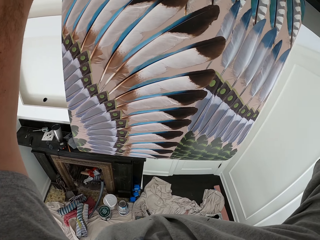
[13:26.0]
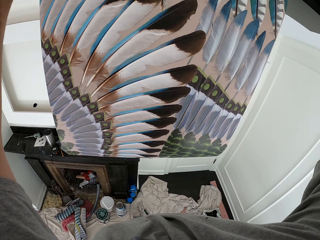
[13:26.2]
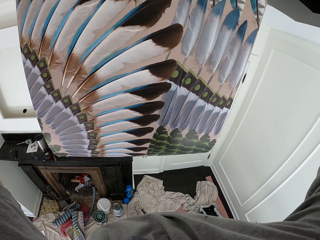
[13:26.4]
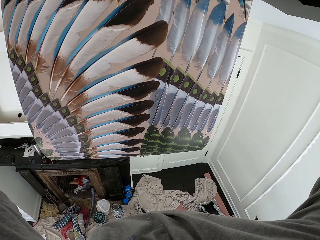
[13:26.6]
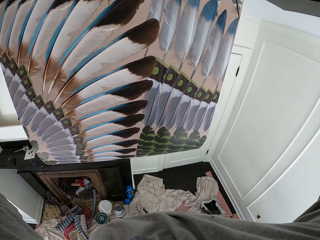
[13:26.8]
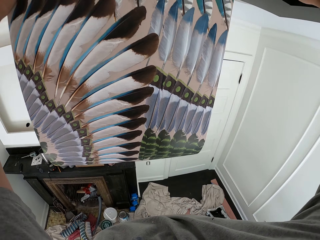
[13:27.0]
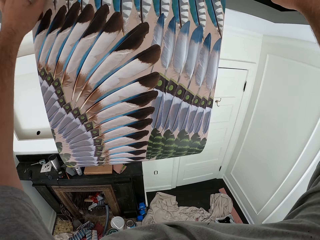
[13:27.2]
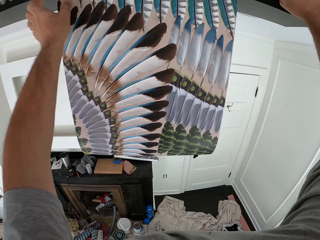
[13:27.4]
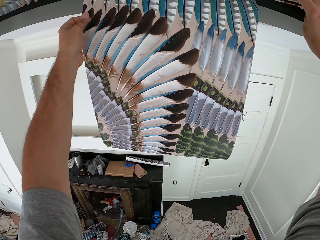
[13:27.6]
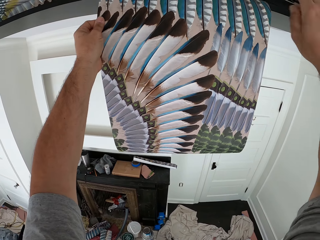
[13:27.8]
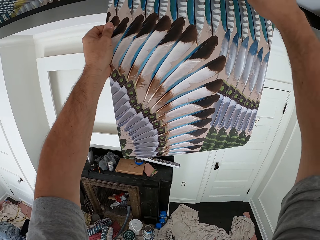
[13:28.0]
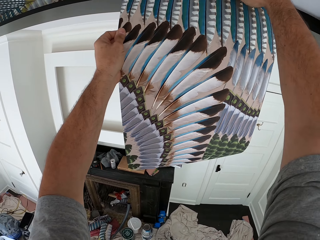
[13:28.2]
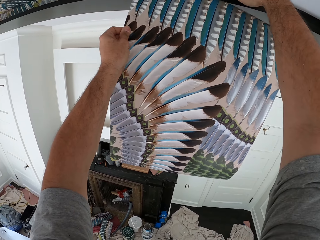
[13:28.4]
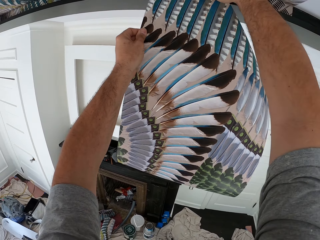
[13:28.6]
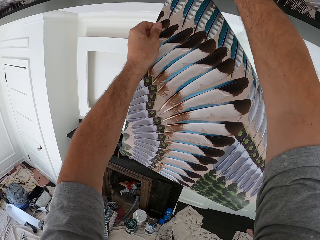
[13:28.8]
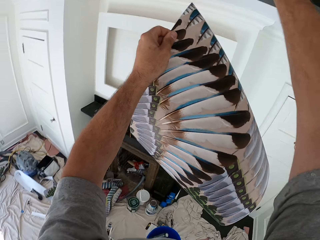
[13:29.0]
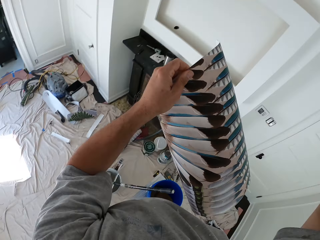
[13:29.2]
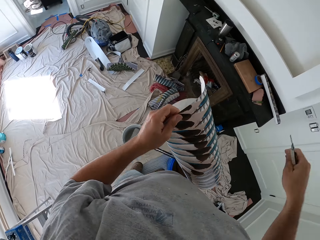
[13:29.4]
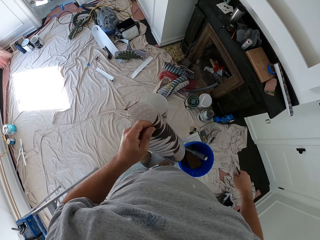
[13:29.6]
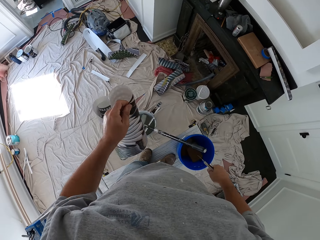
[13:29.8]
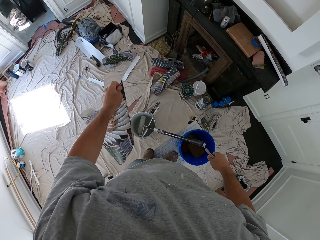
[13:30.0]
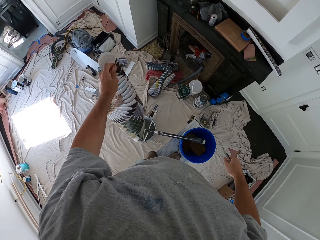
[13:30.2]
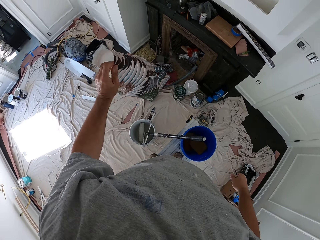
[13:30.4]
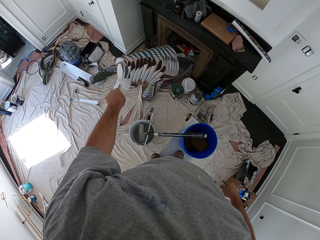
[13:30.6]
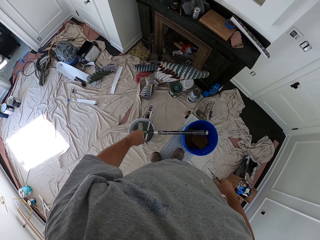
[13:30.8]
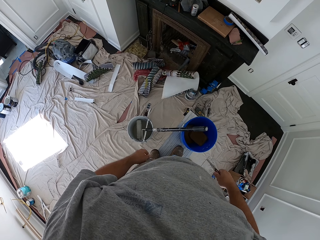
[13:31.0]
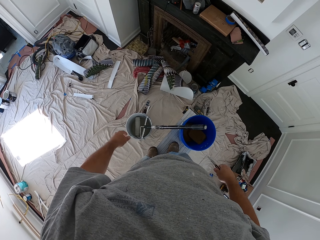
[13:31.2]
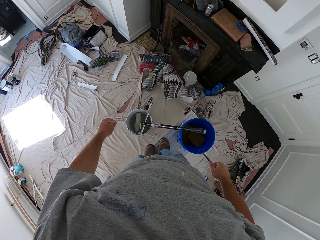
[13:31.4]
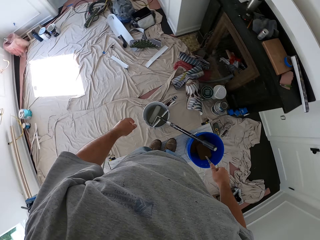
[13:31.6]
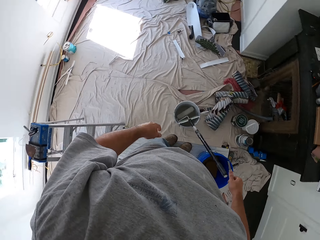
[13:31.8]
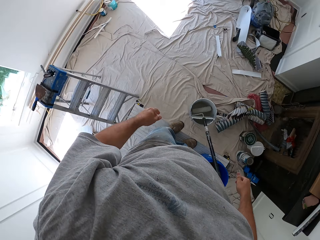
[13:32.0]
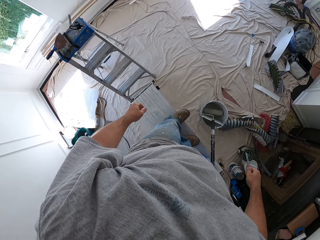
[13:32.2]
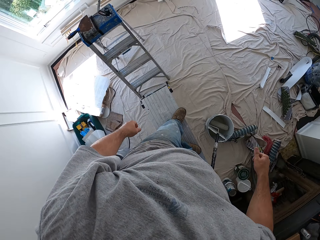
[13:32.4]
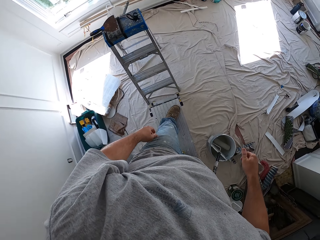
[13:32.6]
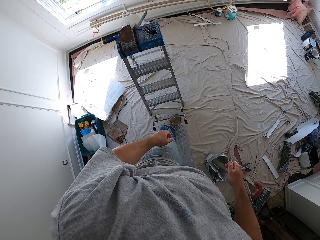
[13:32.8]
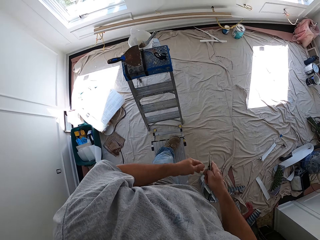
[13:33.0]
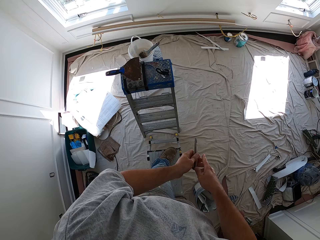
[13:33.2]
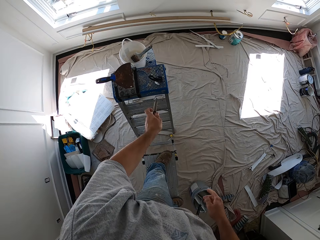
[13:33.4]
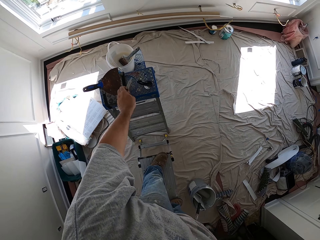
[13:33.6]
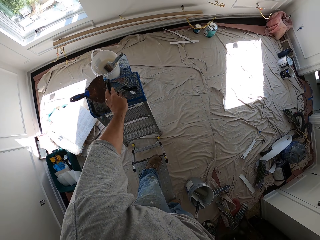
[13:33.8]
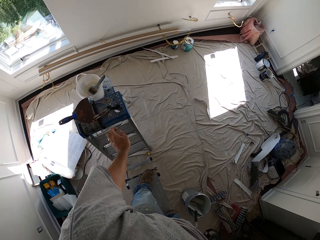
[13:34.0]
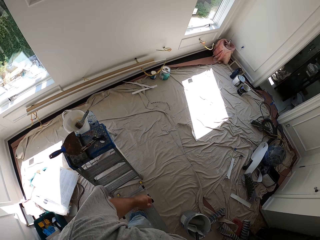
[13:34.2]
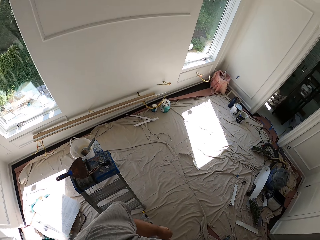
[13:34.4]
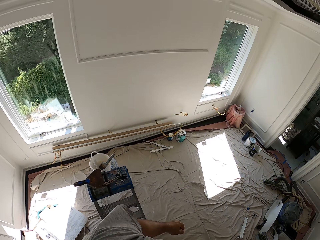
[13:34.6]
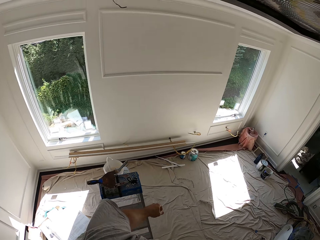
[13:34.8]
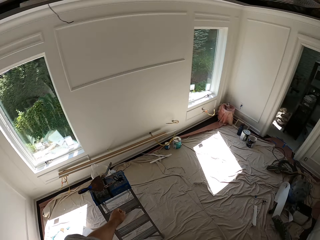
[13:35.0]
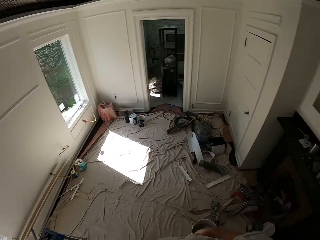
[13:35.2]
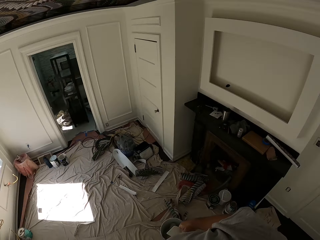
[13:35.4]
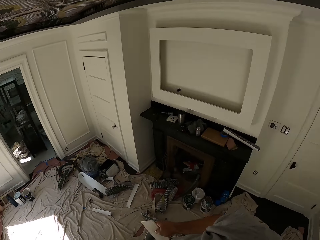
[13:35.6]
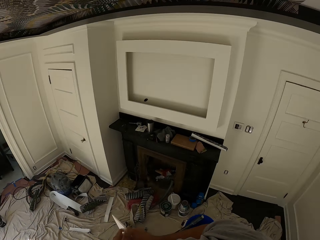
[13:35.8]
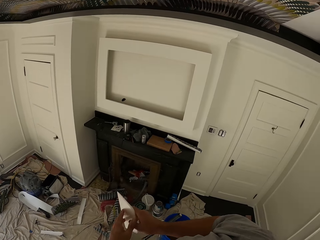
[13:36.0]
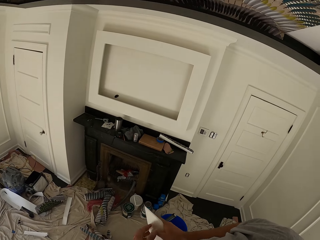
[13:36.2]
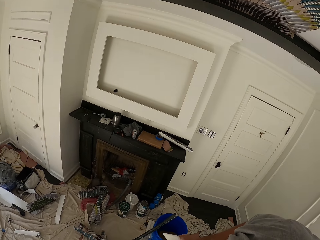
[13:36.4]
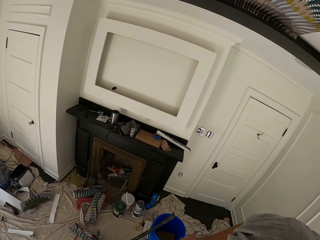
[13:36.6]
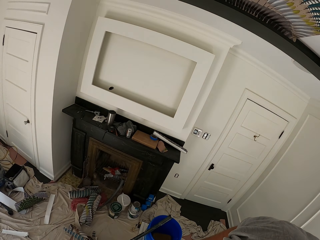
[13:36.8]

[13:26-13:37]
The camera wearer drops the wallpaper on the floor. They put the cutter or knife on the ladder.

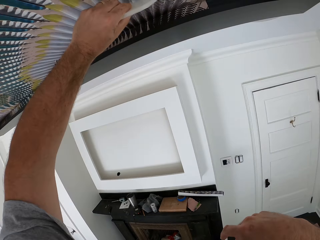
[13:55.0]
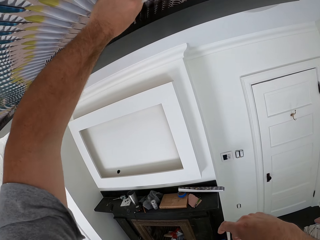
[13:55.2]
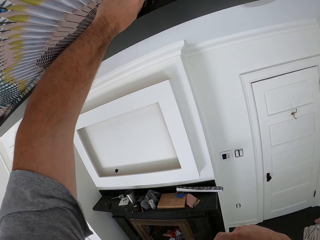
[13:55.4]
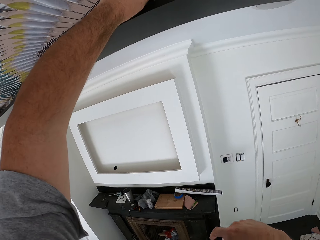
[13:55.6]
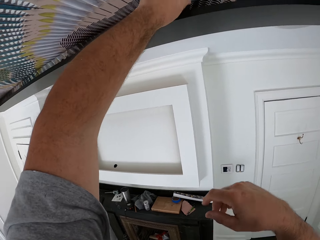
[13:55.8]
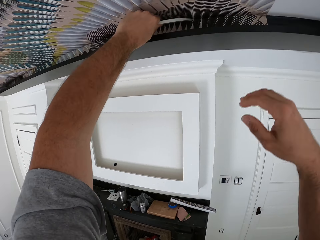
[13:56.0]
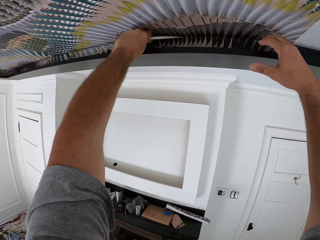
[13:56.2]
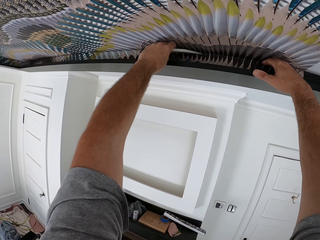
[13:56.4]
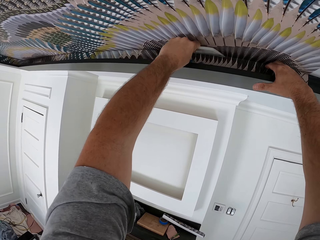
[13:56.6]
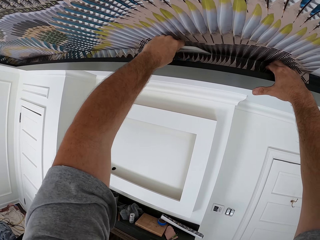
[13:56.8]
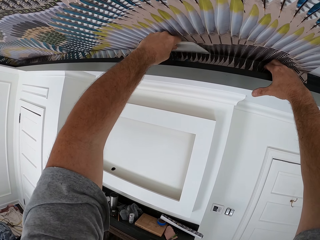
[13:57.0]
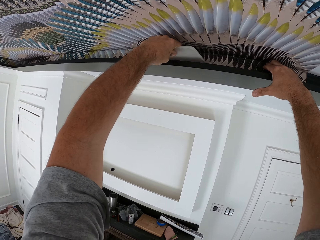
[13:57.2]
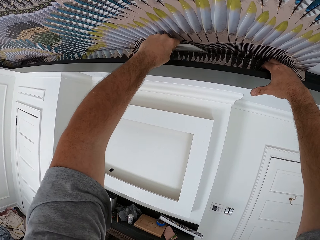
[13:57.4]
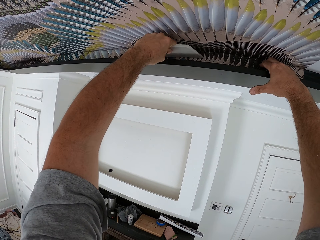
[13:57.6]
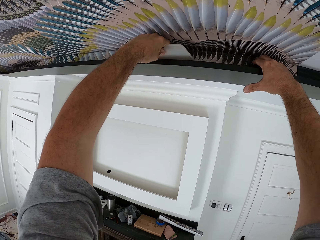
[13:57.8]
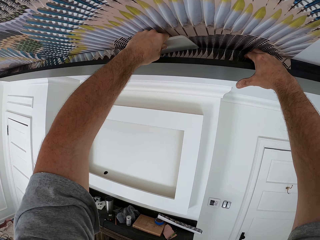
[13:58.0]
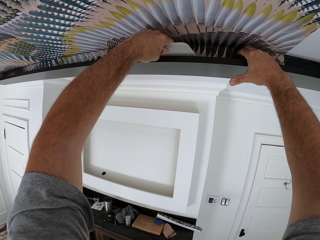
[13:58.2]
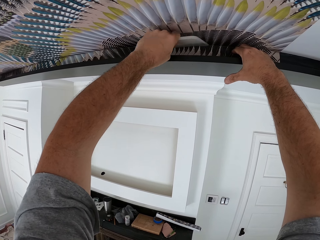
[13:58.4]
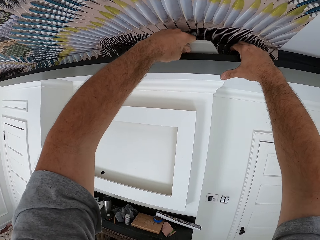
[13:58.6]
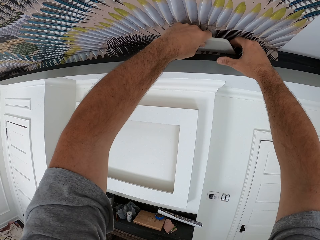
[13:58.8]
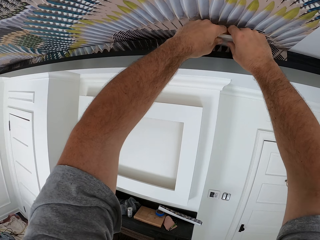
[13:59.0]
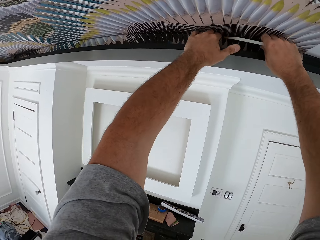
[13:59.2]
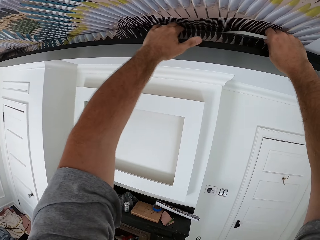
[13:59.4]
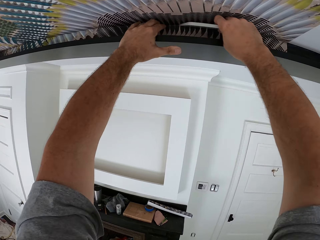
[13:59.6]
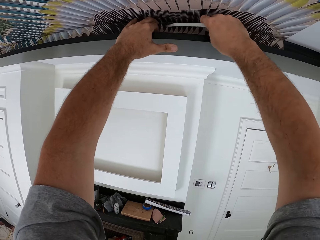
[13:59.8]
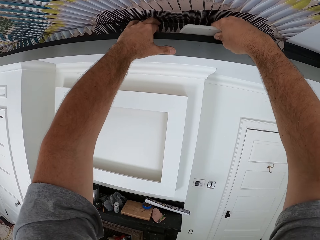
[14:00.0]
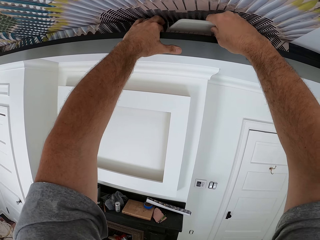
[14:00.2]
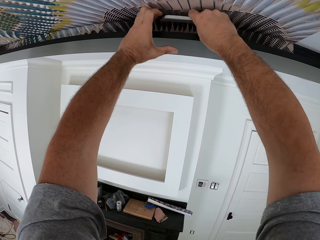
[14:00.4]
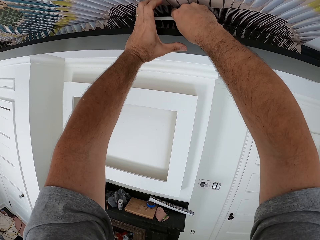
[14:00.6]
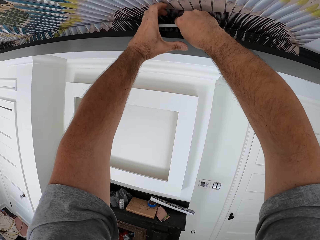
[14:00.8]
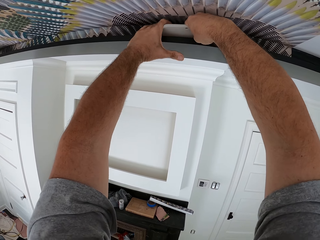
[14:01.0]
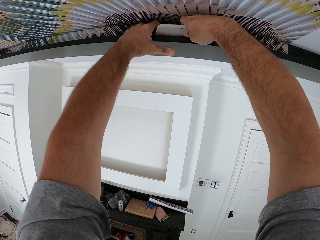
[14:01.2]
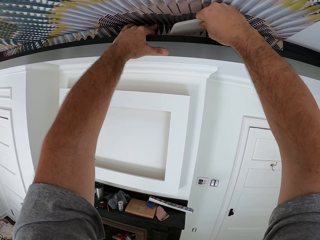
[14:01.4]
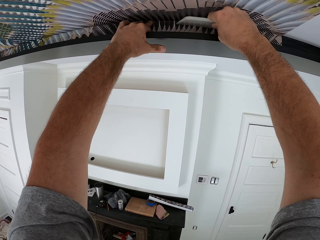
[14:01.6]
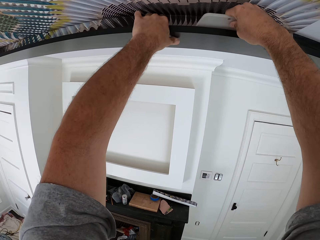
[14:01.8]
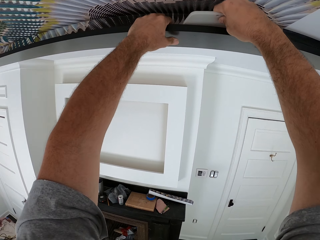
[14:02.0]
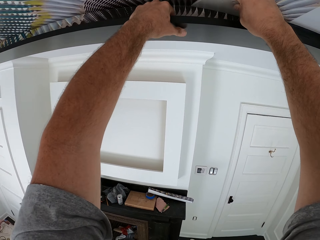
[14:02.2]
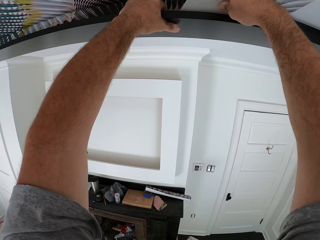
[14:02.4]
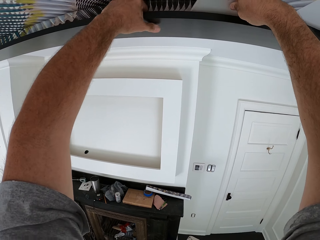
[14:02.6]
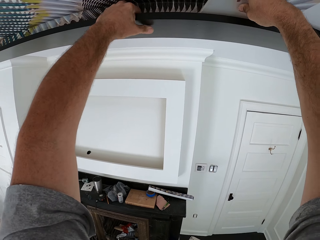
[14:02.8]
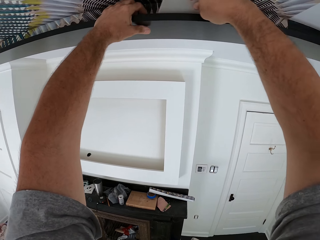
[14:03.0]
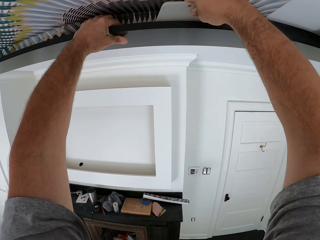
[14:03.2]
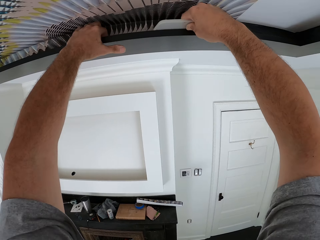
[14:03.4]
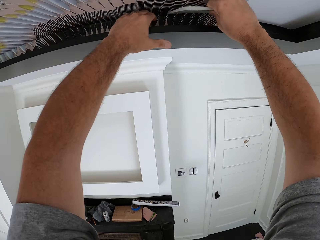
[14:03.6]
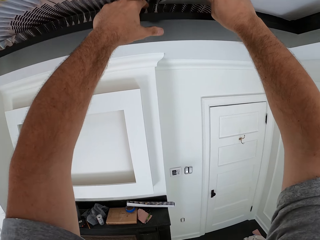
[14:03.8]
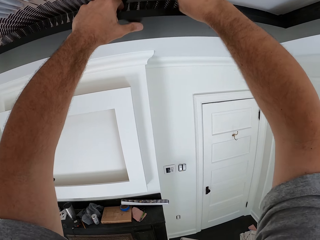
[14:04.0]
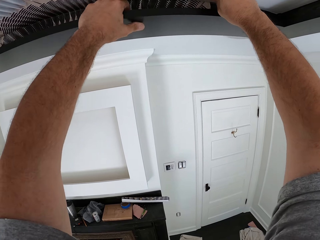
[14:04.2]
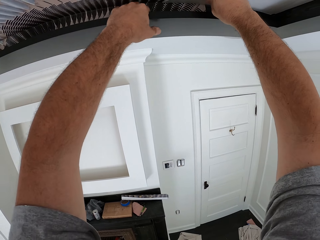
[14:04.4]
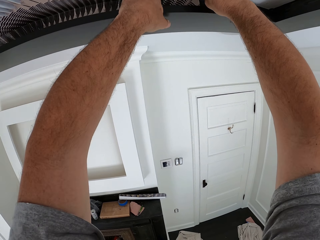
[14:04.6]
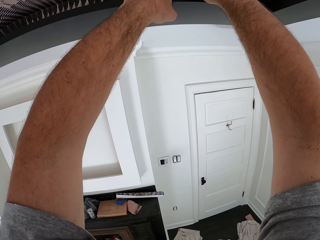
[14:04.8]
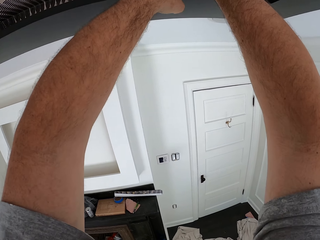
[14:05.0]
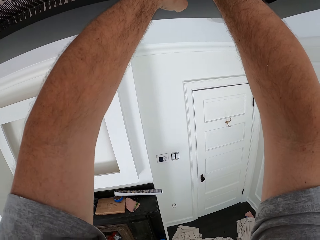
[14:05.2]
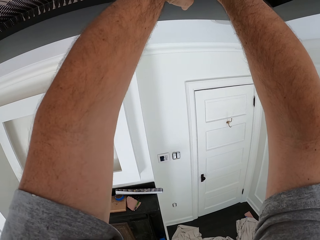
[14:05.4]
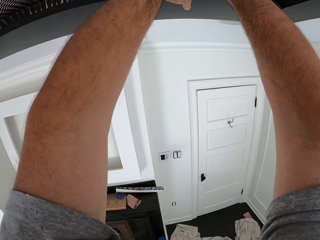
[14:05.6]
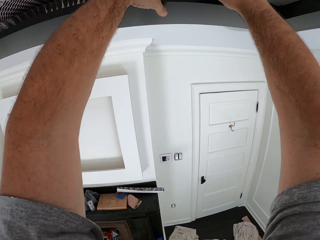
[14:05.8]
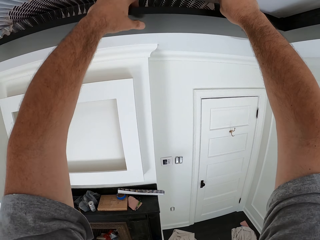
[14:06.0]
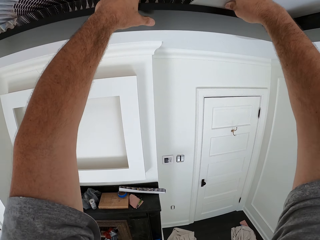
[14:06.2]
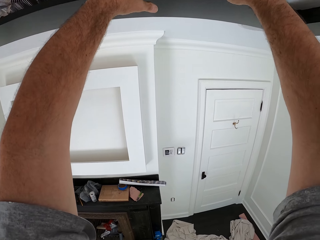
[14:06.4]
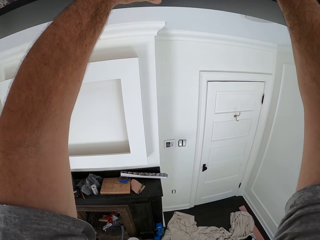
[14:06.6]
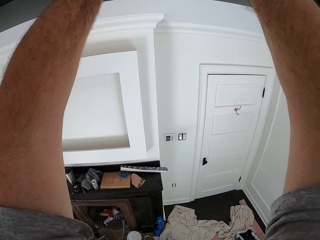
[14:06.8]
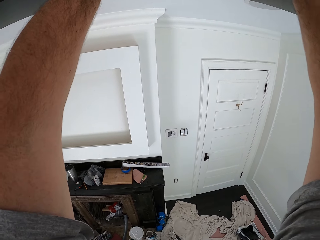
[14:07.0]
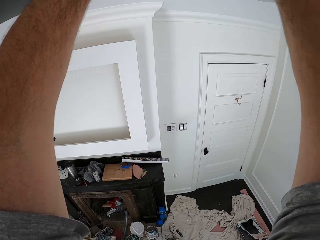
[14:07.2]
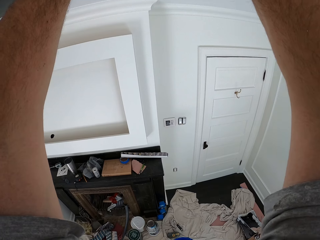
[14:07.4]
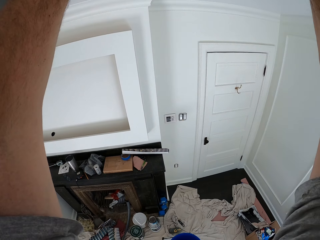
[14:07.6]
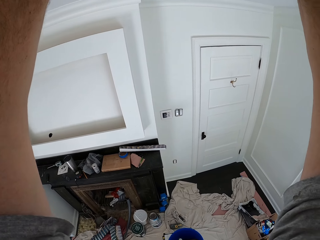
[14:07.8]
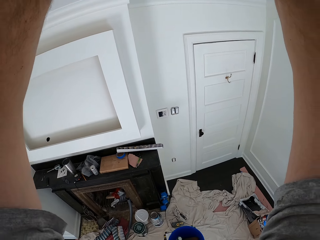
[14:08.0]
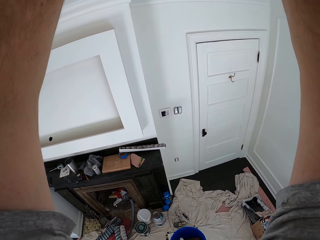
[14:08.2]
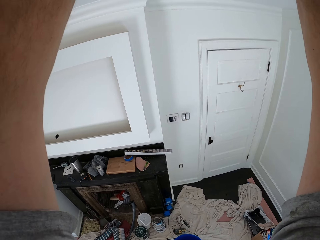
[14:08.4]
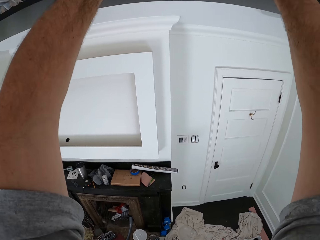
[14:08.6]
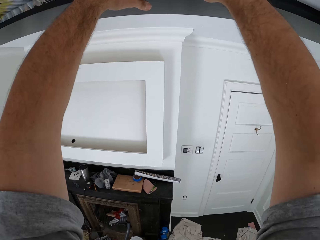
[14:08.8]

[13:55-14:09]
The camera wearer supports himself on the timber. He moves the wallpaper smoother to his right hand. He smoothens the wallpaper with the wallpaper smoother. He aligns a corner with his right hand.
